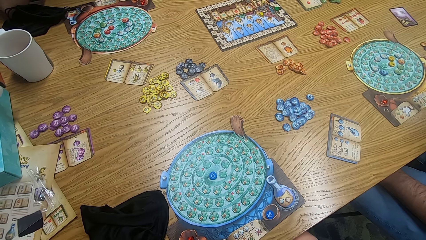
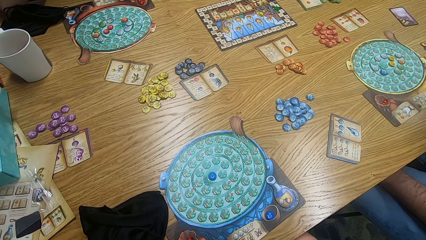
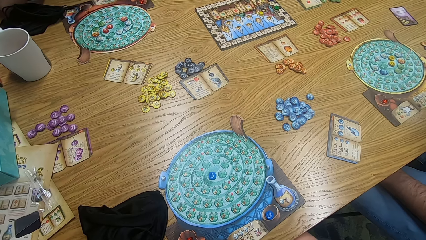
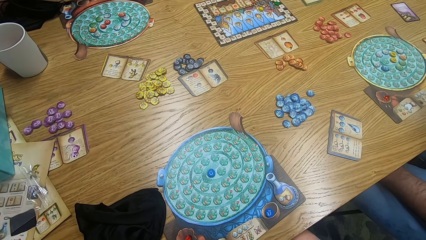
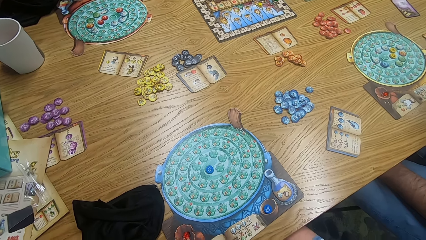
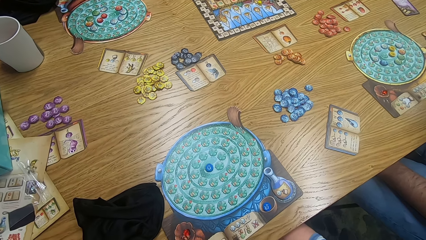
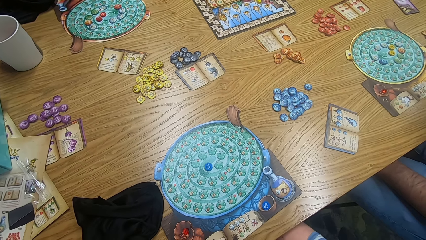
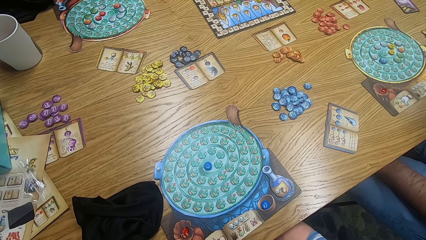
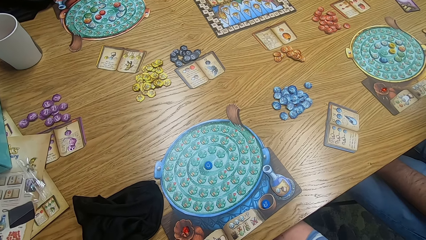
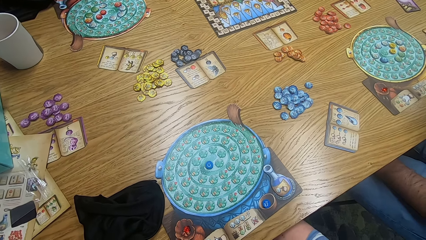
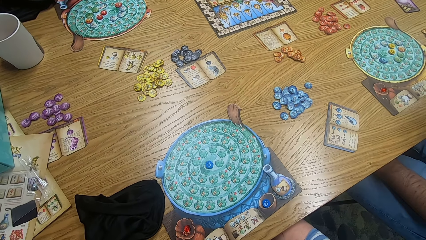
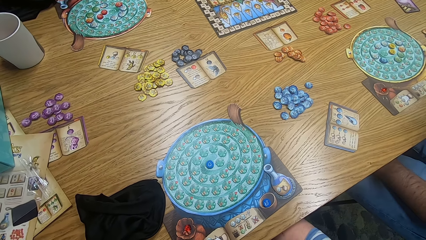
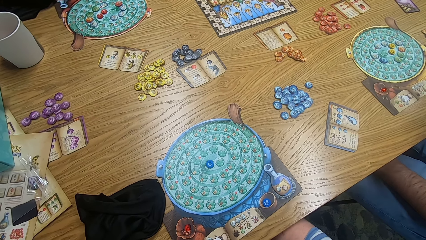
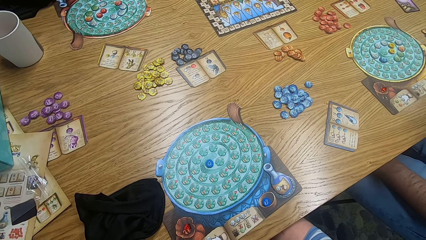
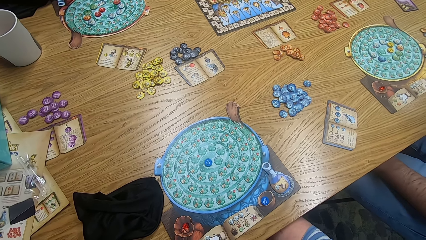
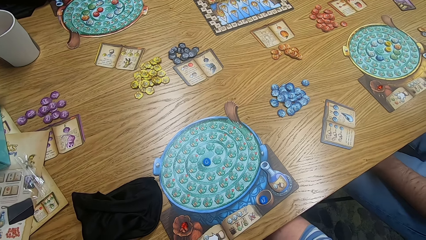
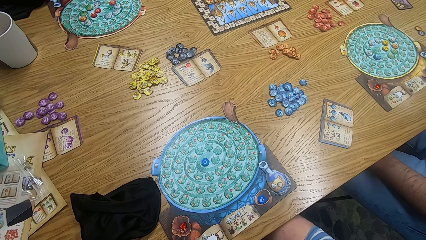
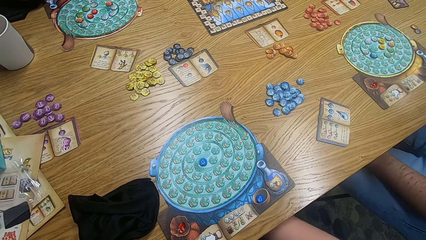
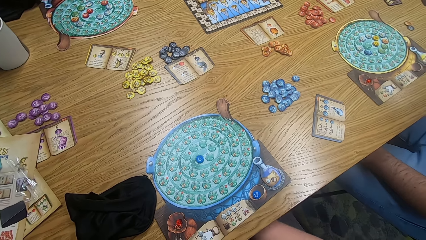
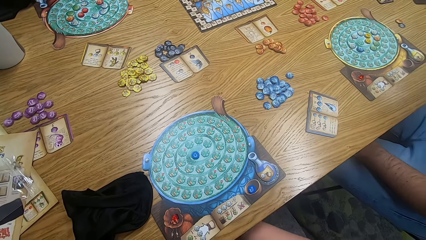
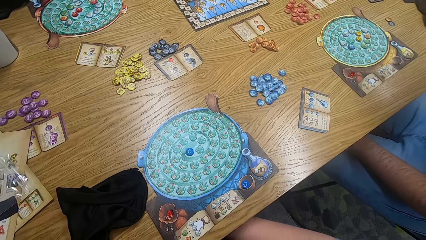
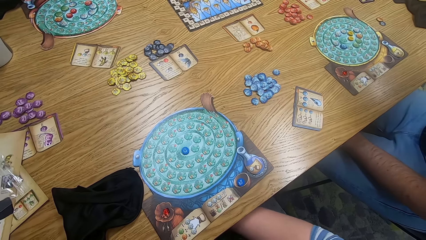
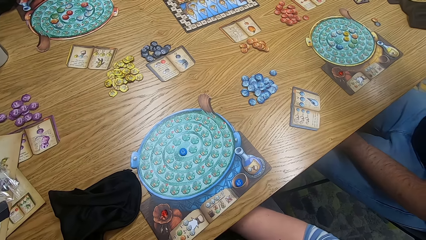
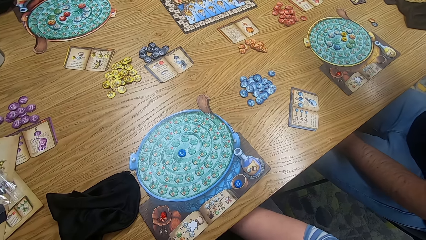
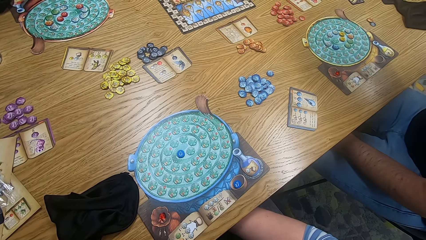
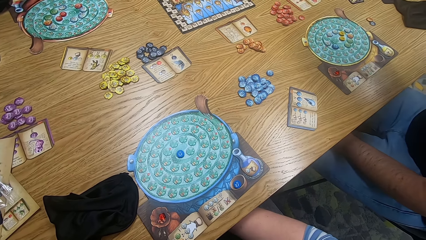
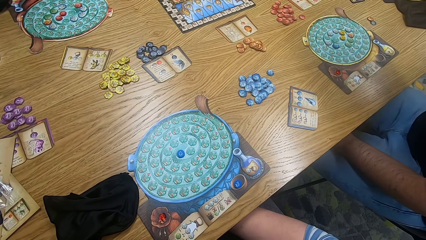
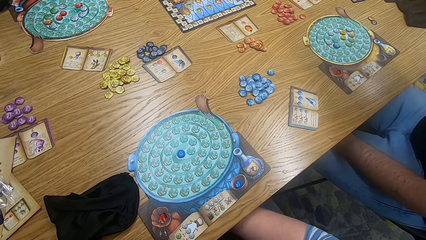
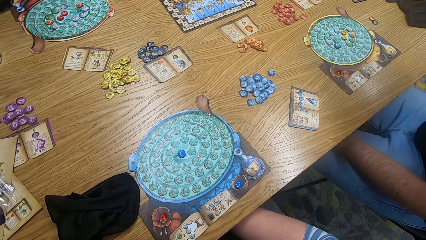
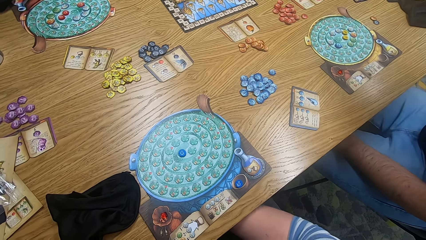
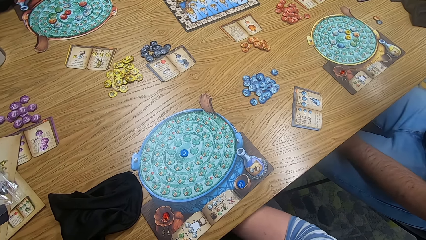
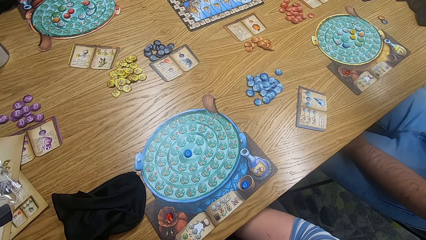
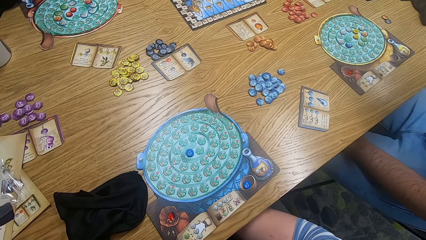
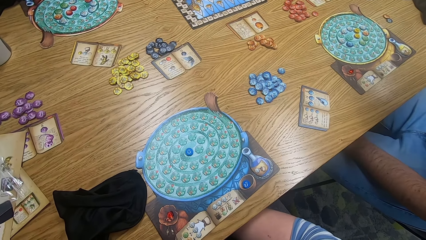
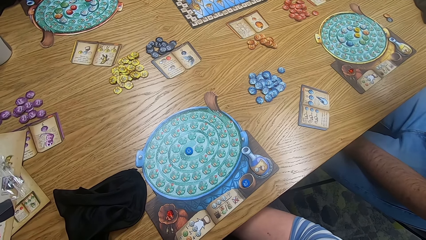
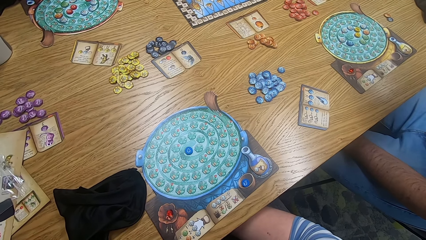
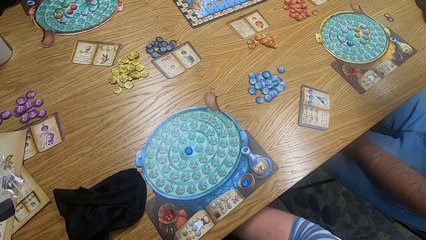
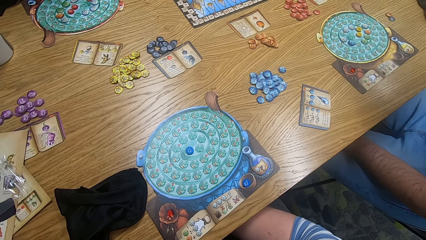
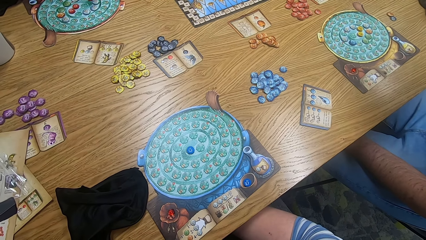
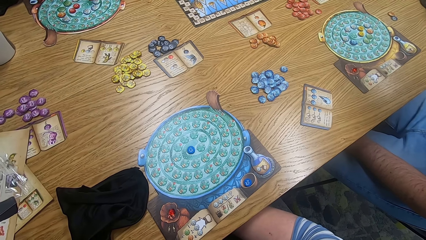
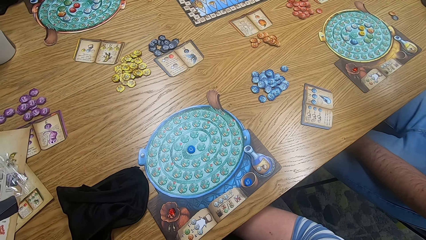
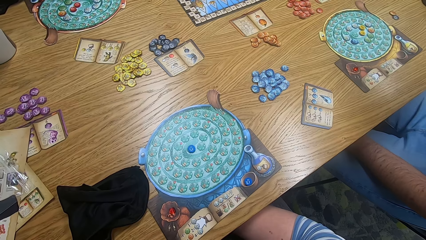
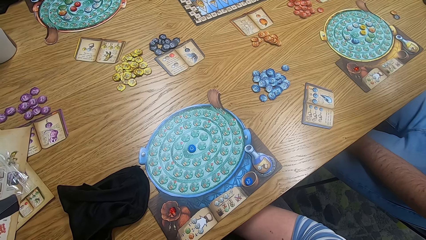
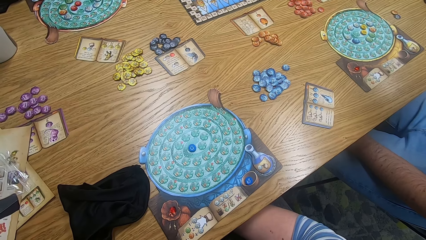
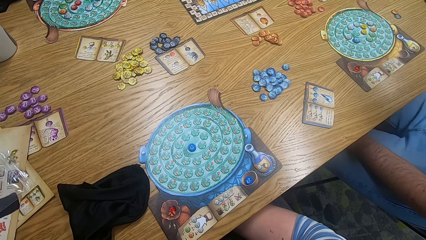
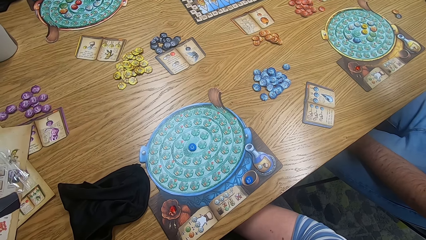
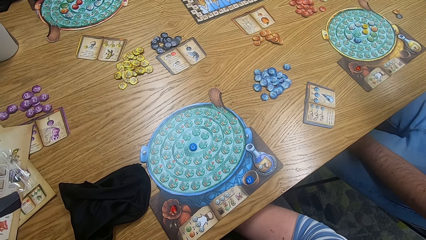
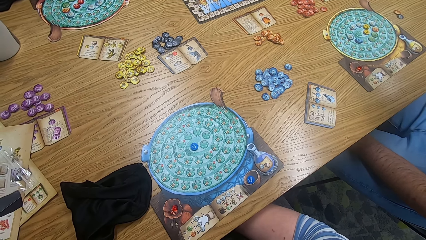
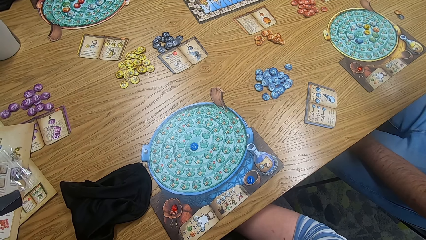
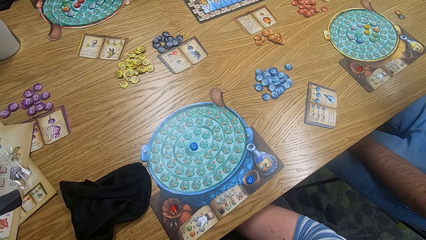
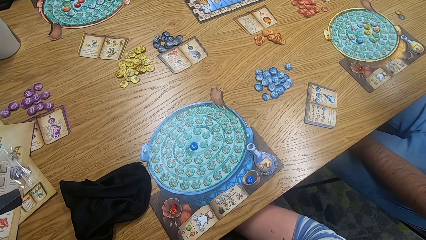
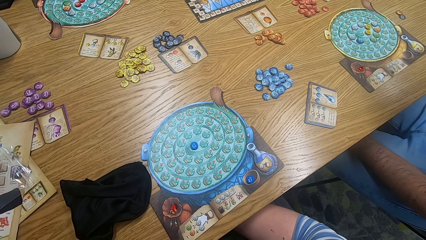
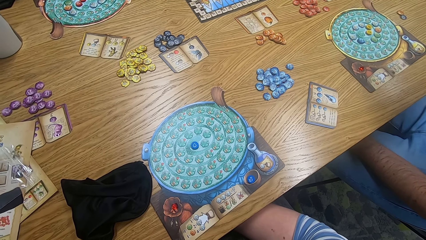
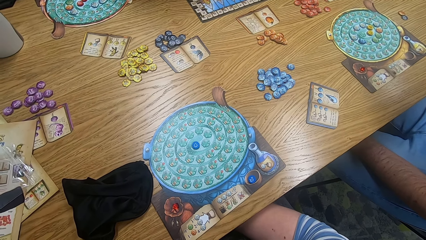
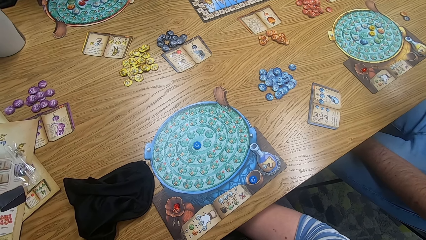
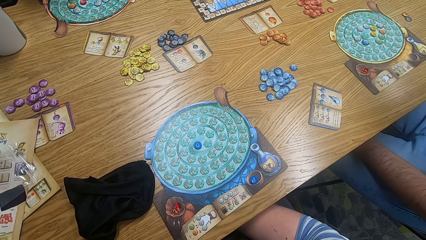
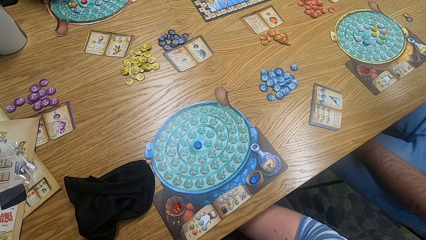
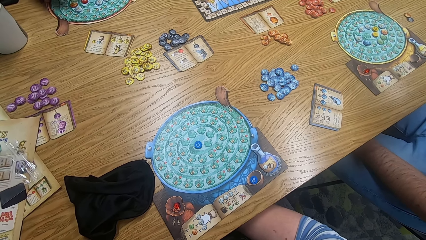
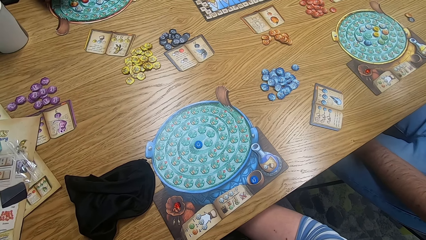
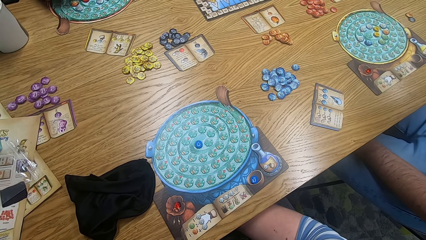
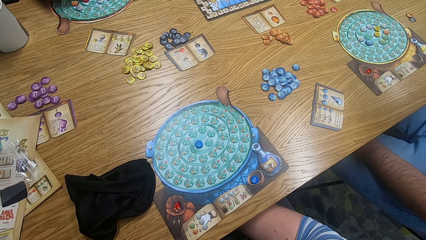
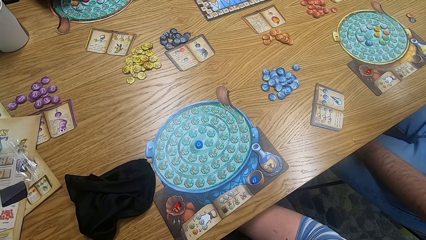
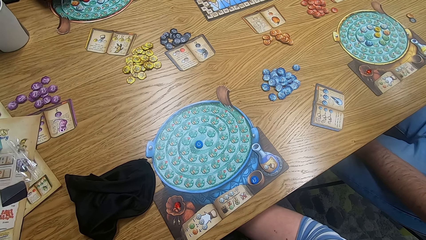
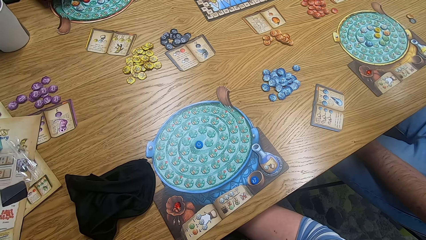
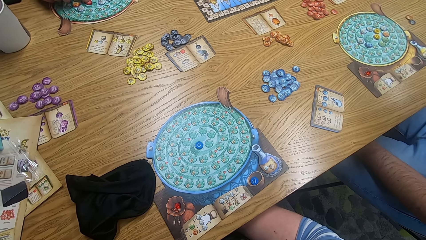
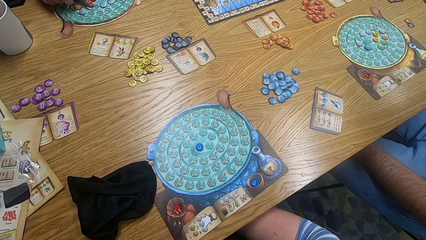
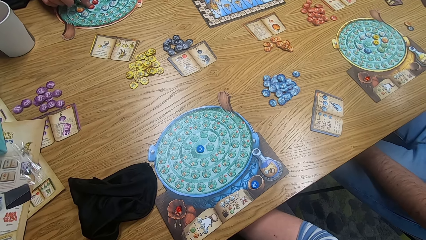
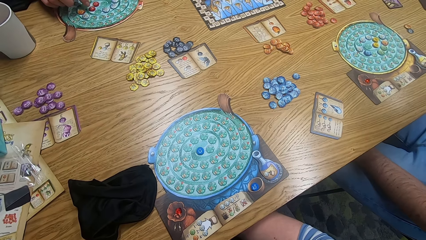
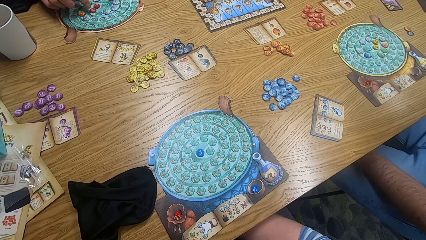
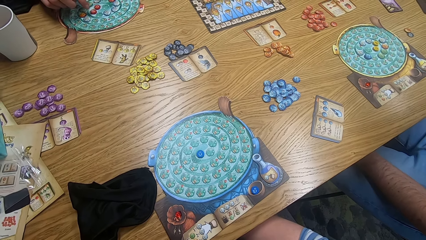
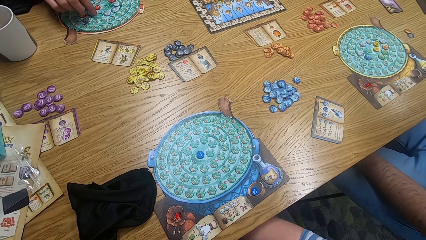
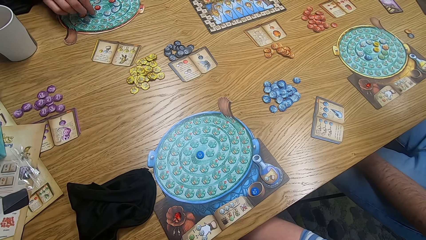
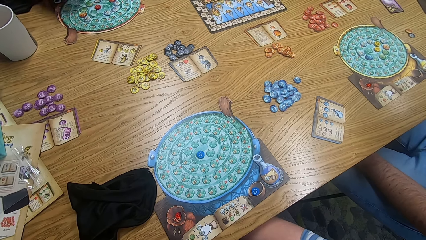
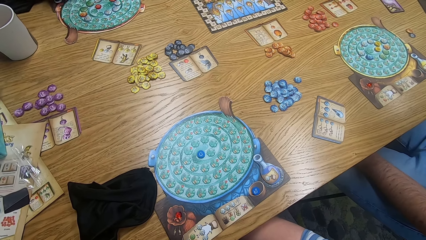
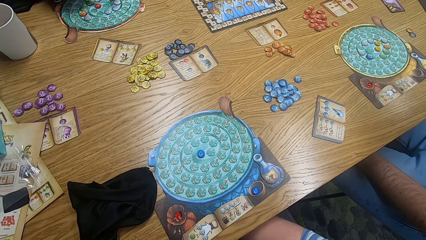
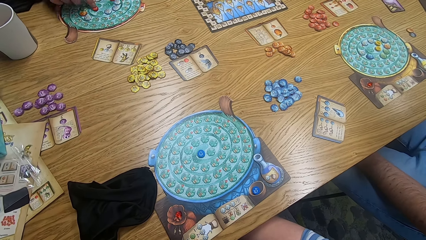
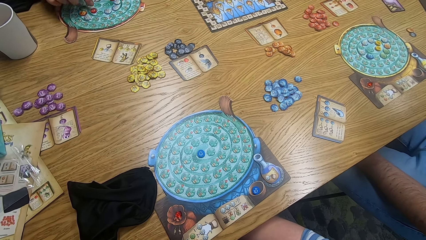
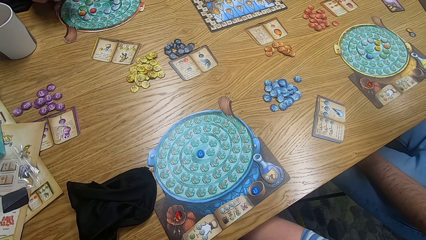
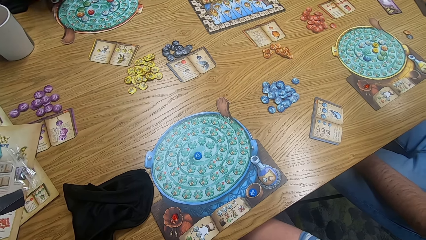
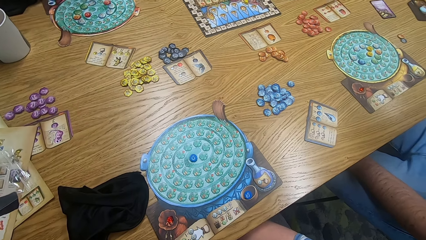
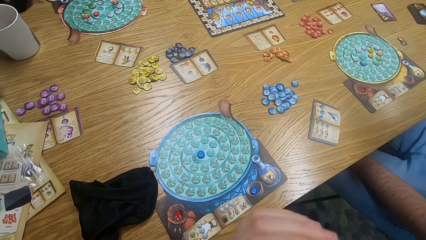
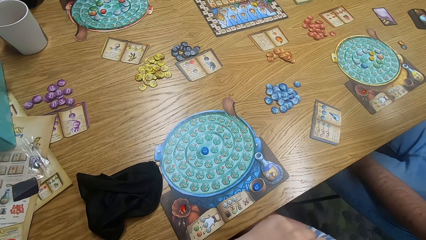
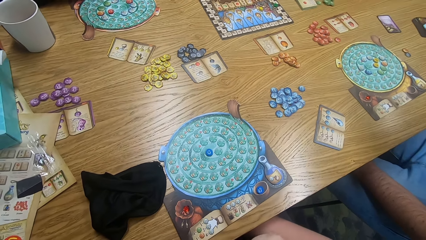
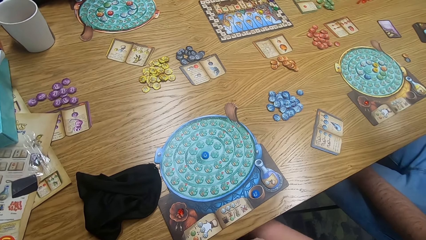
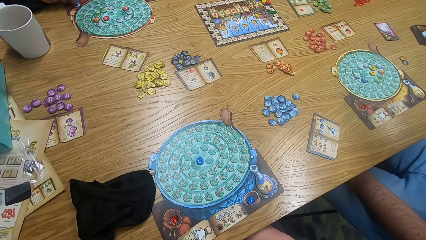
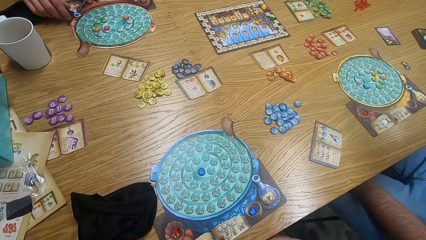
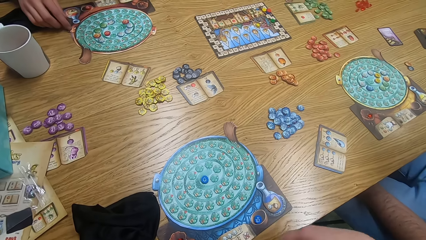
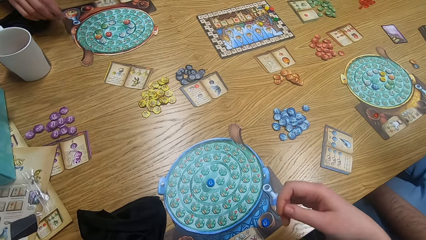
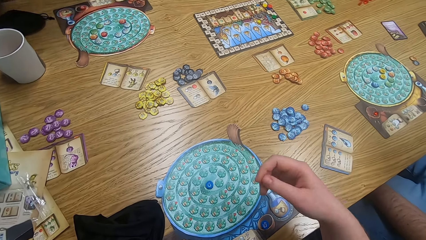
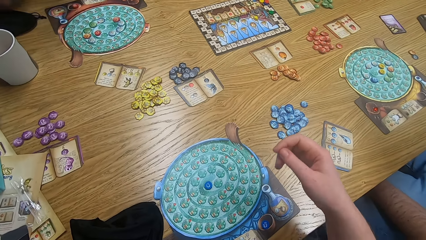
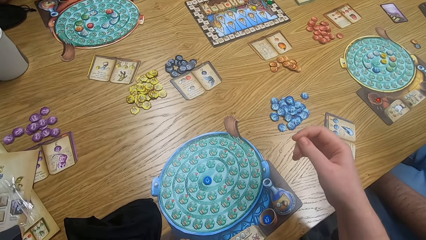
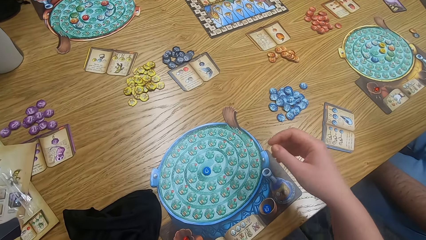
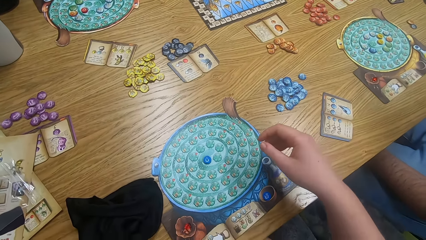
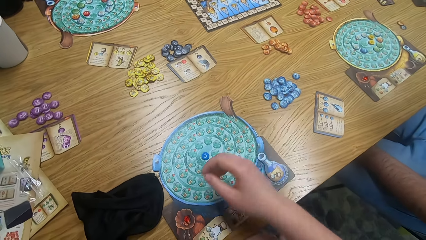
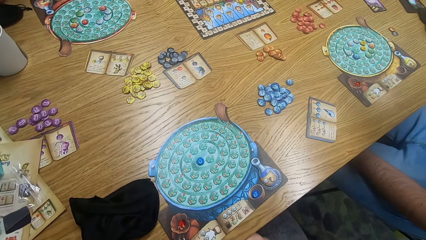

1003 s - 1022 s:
The camera wearer looks around. A man plays scrabble. The camera wearer looks around and plays the game.
